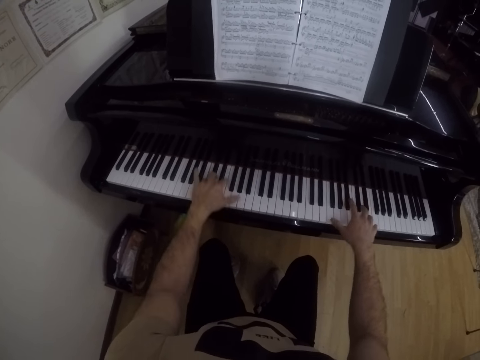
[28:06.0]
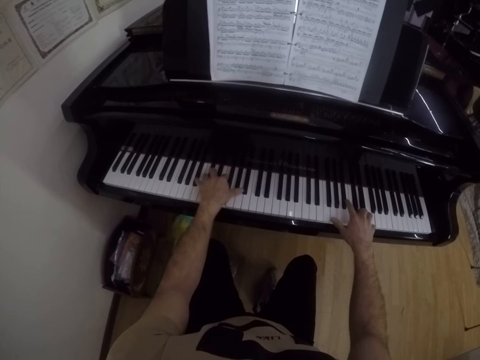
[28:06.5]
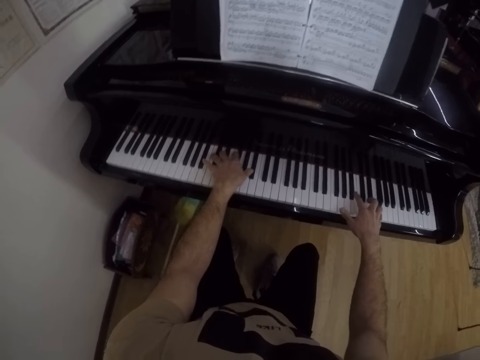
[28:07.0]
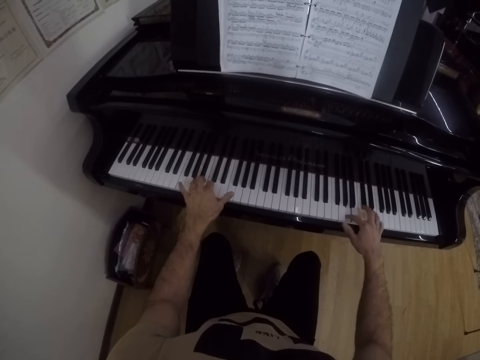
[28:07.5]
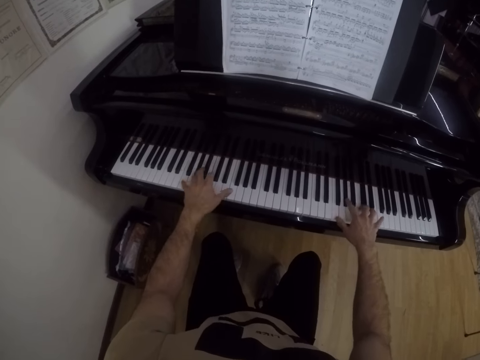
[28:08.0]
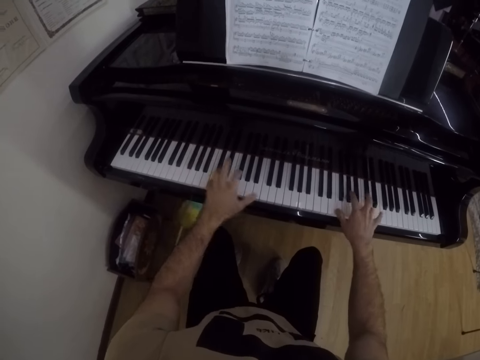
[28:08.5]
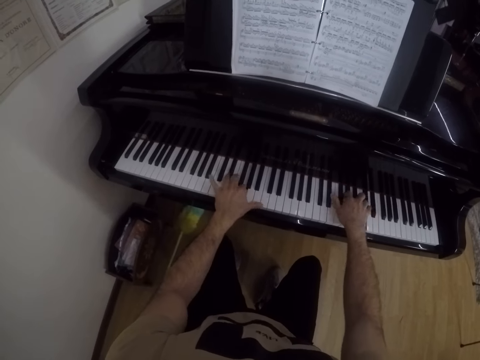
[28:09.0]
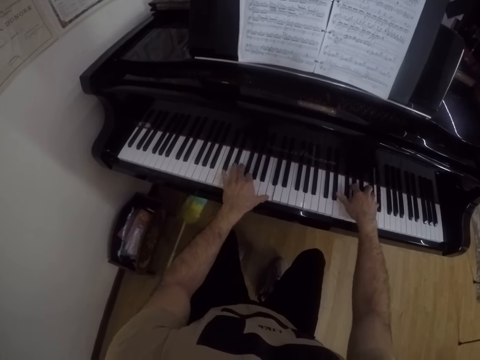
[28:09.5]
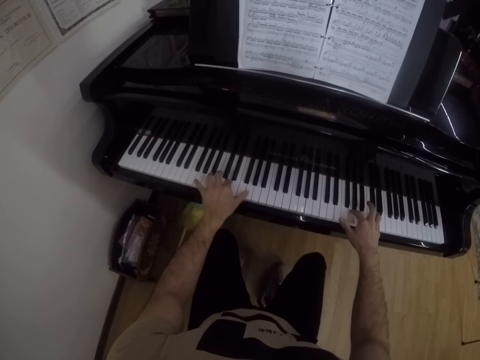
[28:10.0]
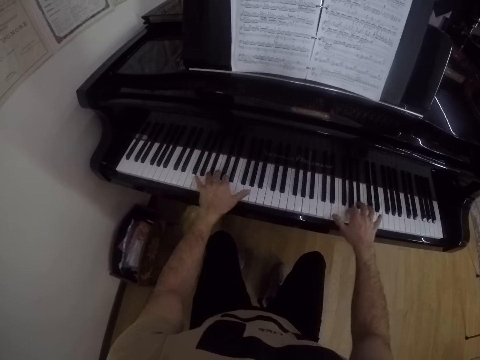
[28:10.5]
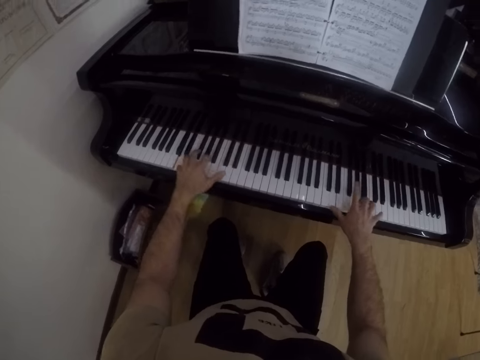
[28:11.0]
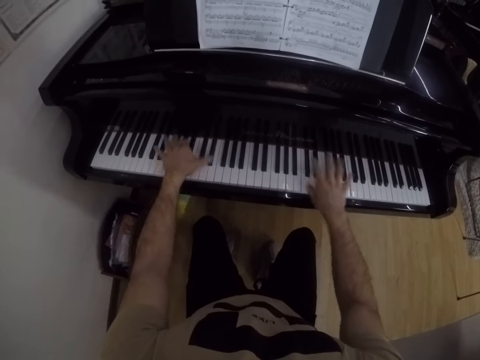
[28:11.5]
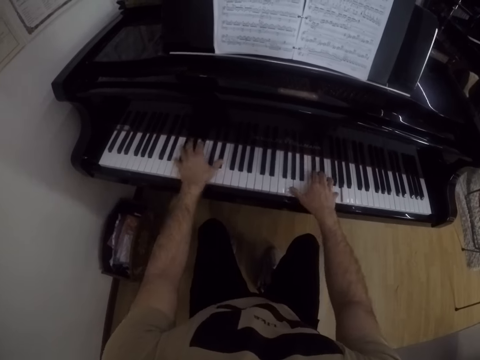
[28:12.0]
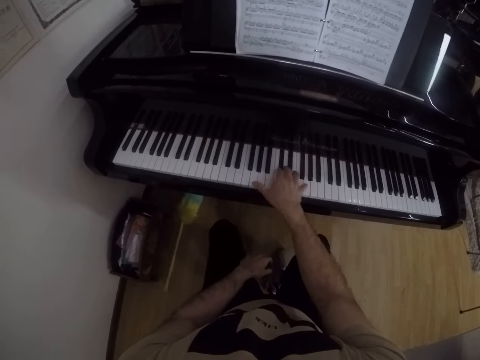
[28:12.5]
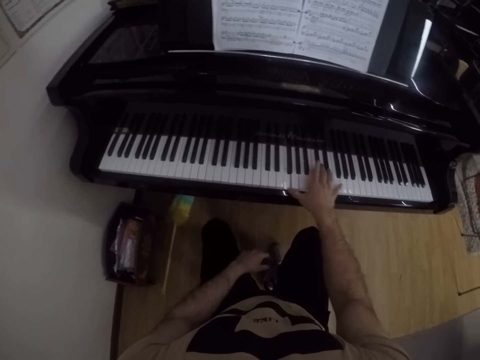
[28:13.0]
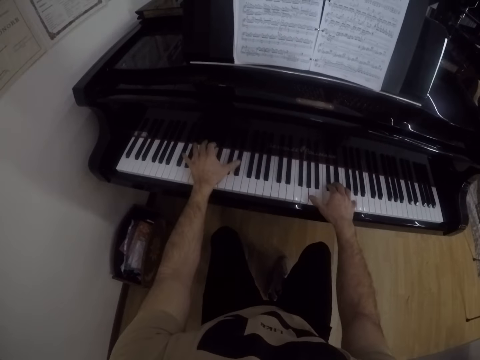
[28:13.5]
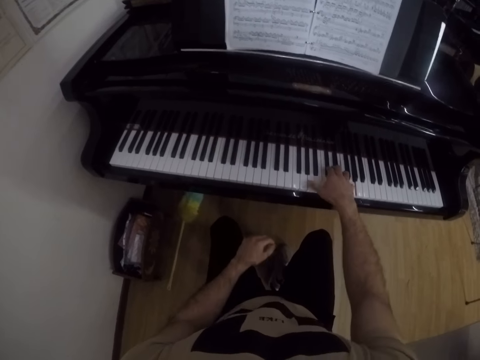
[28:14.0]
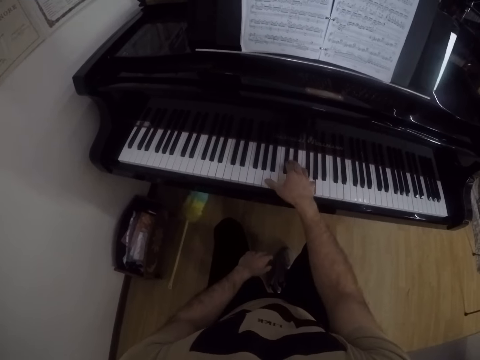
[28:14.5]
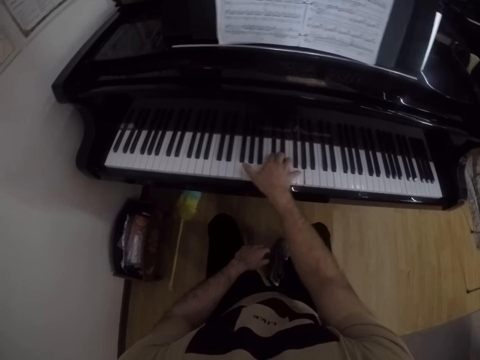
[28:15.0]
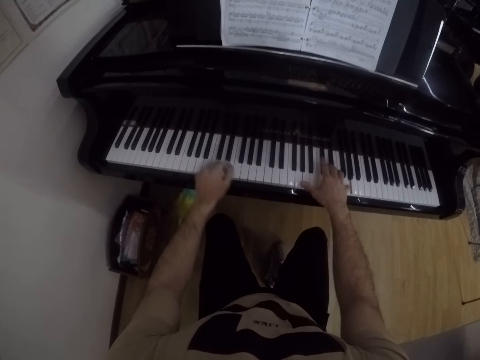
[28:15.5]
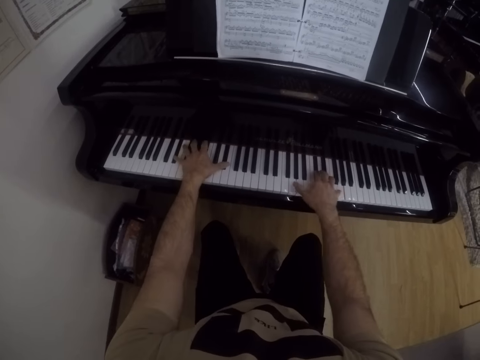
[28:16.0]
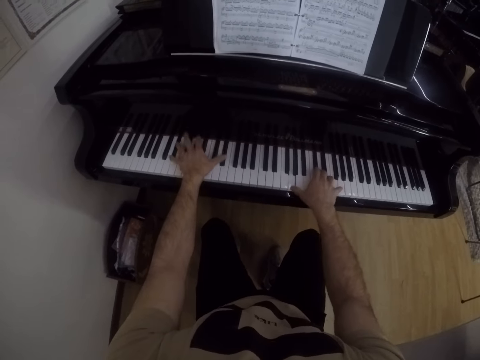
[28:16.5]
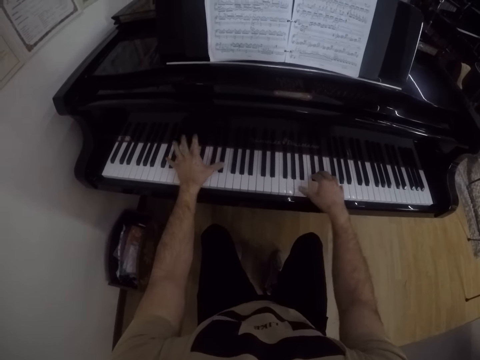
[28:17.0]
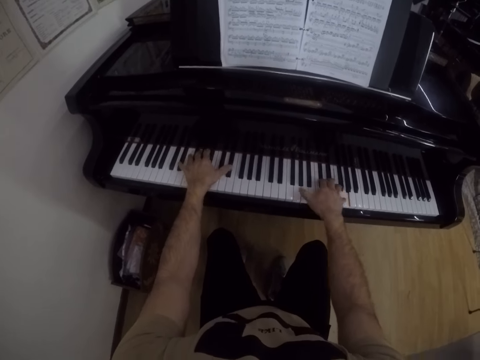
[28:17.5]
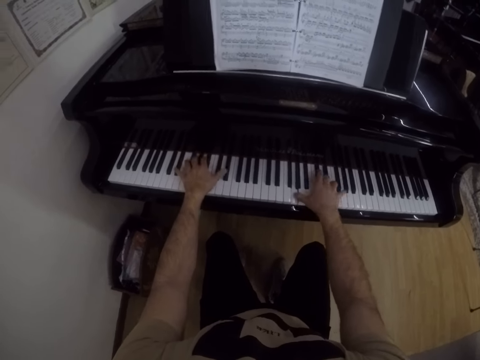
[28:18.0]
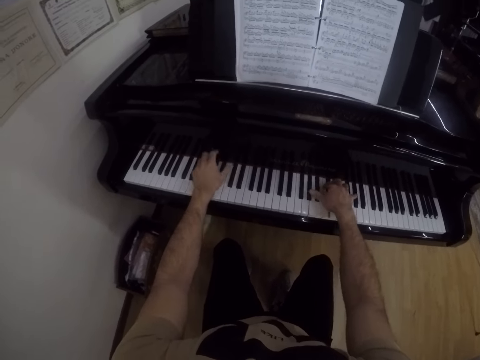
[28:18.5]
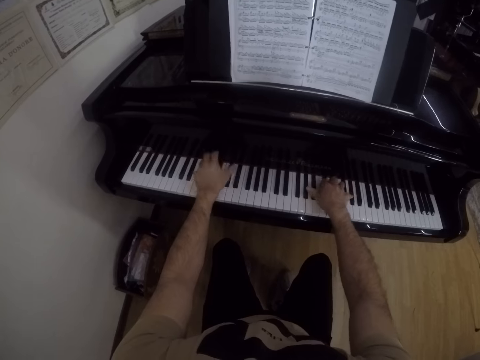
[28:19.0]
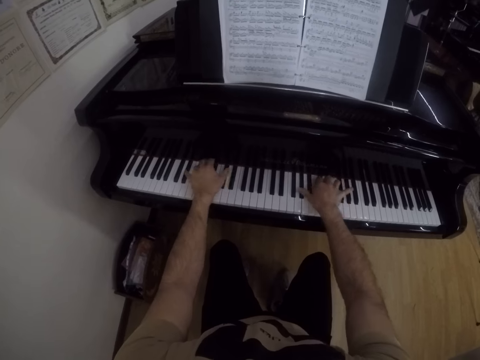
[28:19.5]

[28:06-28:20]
The camera wearer lowers a hand and places a hand on his leg. He plays the piano with his right hand. He lifts a hand. He plays the piano with both hands. He lowers a hand. He plays the piano with his right hand. He places a hand on his leg. He places a hand on the piano. He plays the piano with both hands.

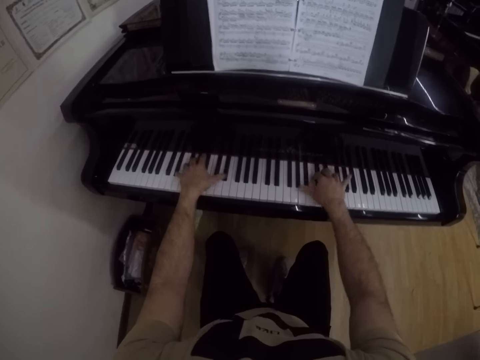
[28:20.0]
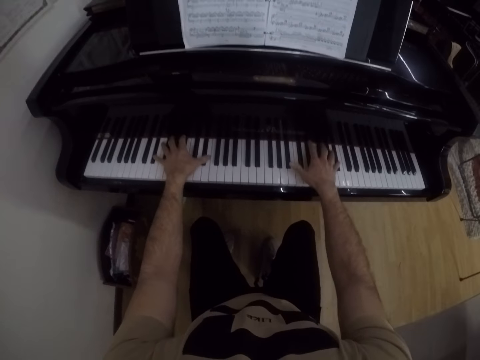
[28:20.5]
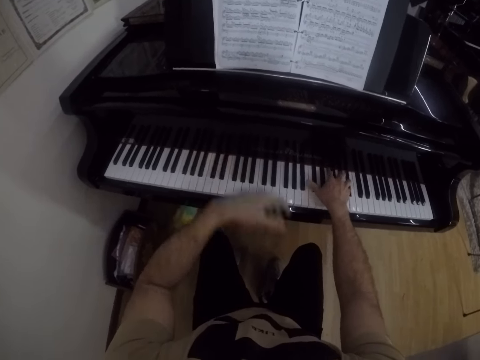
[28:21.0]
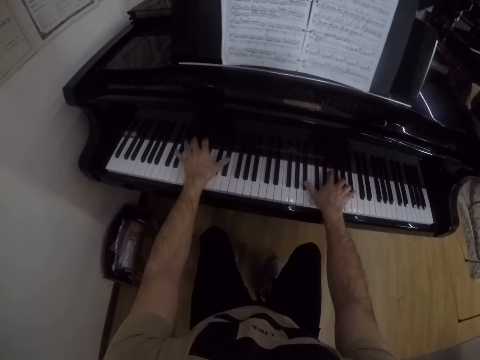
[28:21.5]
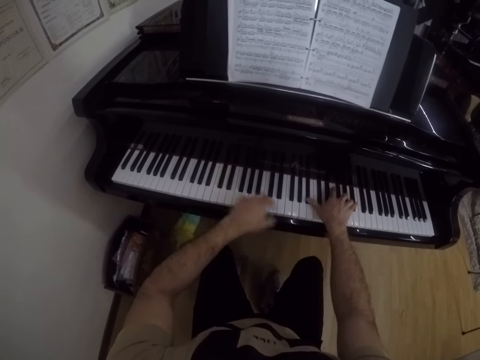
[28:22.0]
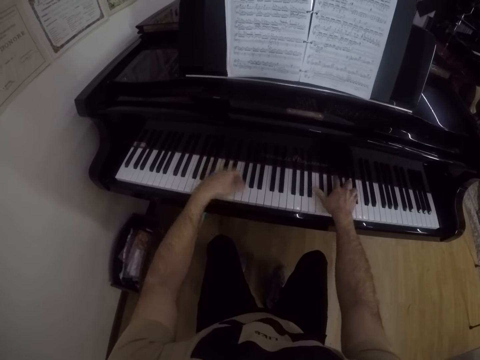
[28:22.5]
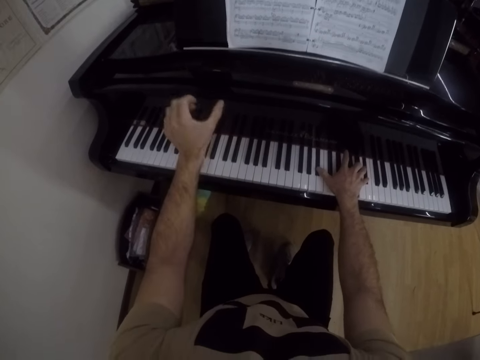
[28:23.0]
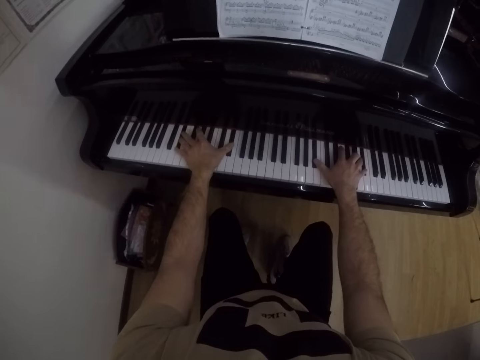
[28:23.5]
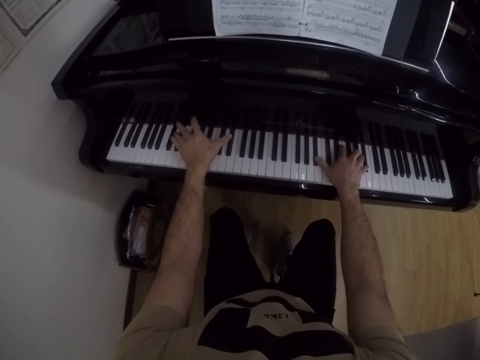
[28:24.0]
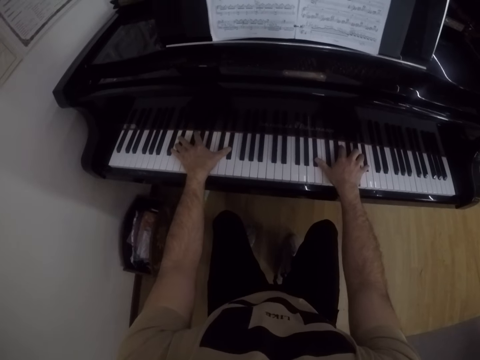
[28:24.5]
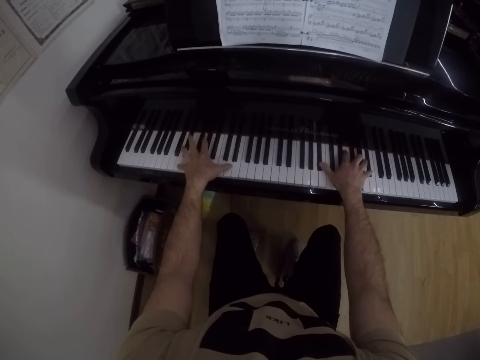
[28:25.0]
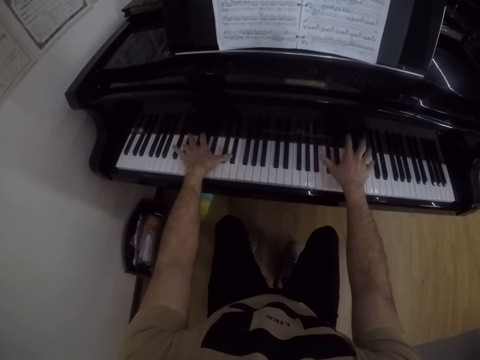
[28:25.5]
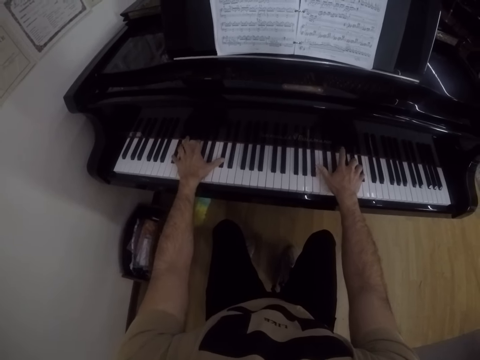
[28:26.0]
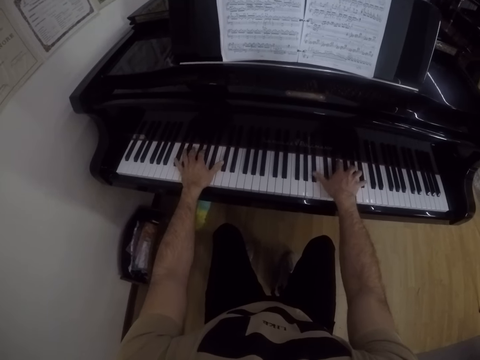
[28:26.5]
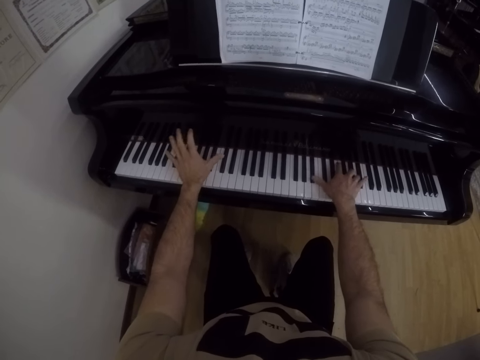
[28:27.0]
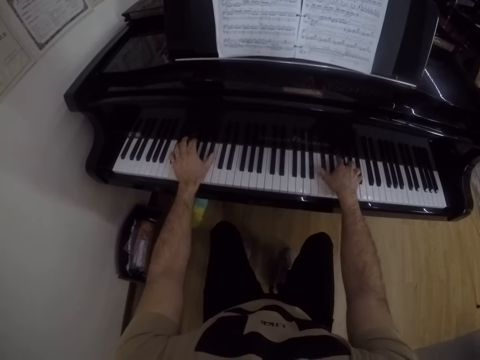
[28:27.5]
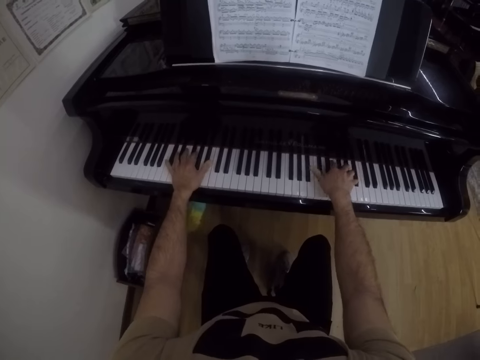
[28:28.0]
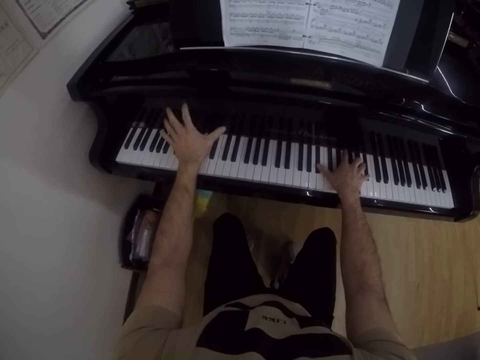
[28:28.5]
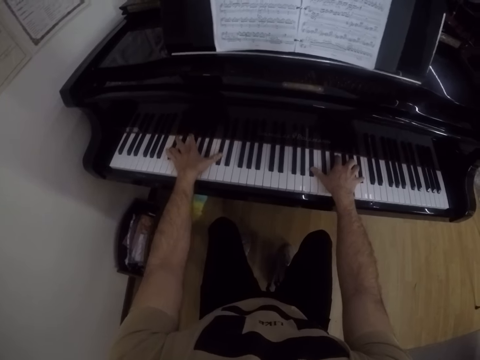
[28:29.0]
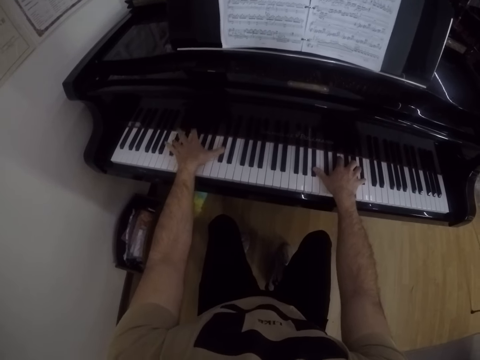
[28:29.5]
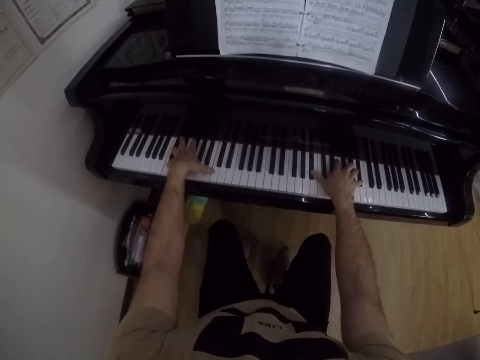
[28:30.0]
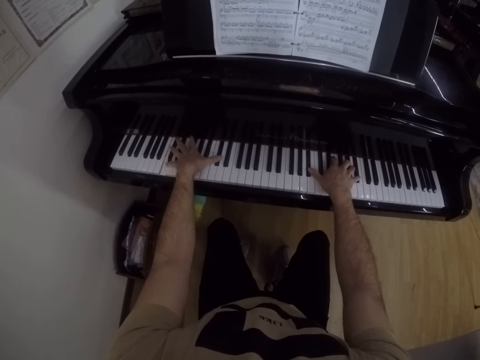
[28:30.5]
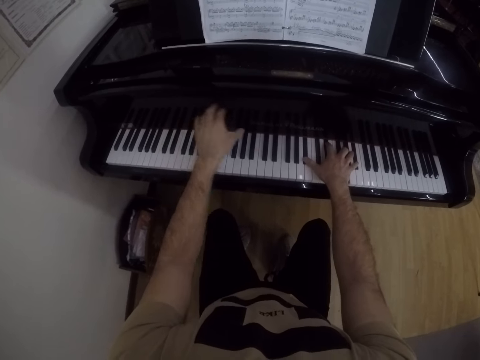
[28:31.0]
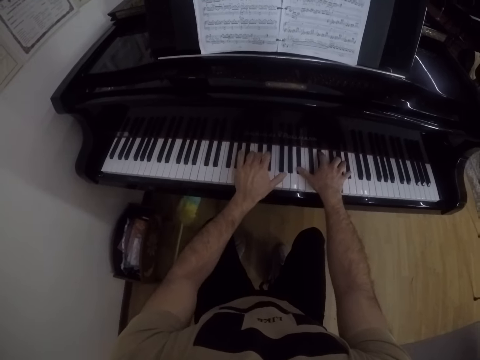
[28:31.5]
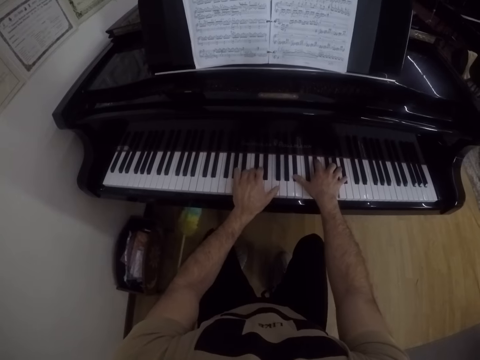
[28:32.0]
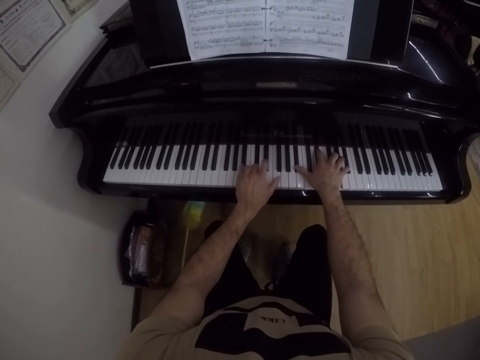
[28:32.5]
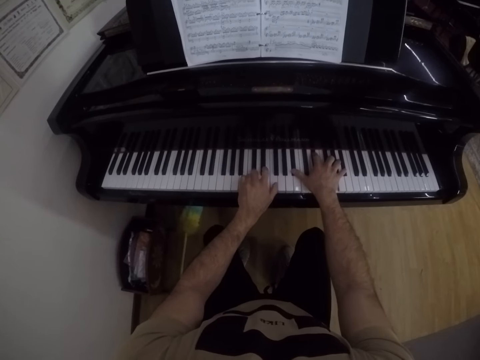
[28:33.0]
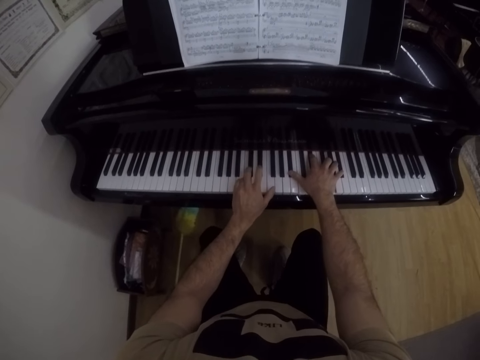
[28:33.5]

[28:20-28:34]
The camera wearer plays the piano with both hands. They play the piano with both hands again.
